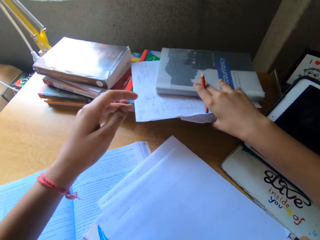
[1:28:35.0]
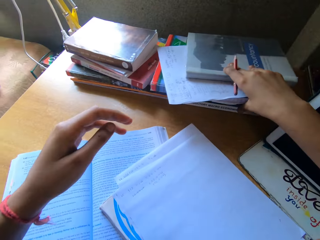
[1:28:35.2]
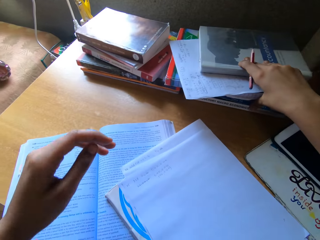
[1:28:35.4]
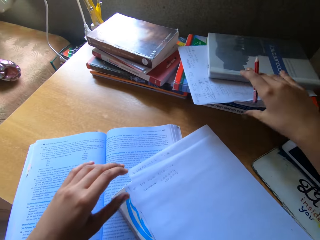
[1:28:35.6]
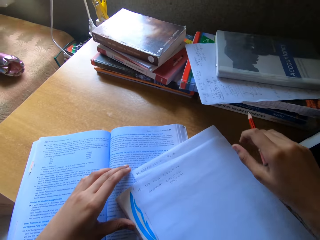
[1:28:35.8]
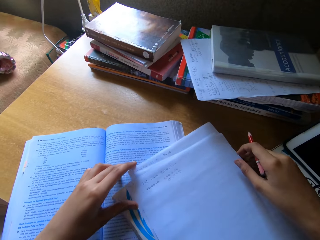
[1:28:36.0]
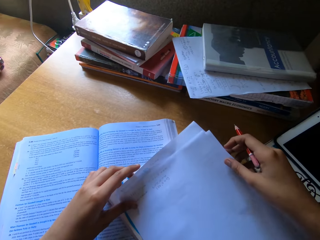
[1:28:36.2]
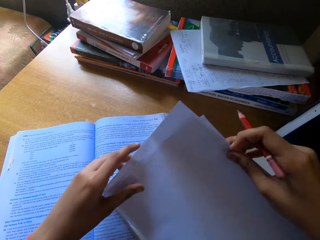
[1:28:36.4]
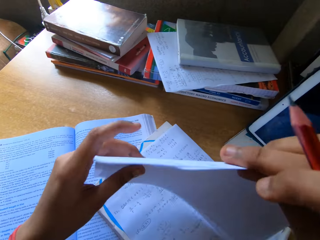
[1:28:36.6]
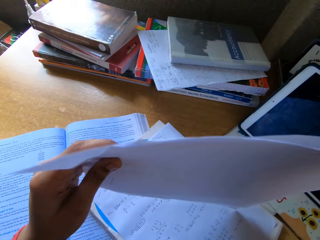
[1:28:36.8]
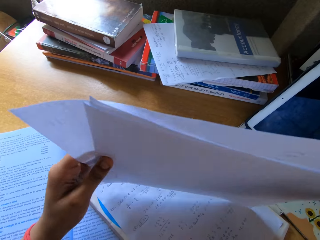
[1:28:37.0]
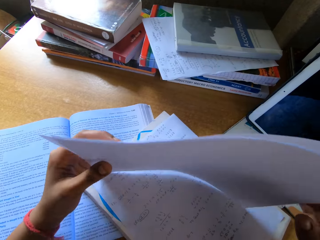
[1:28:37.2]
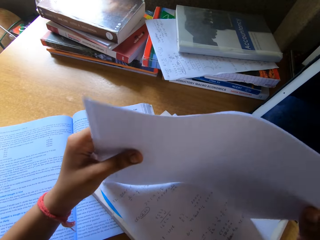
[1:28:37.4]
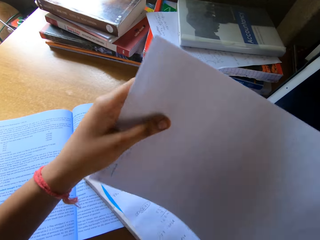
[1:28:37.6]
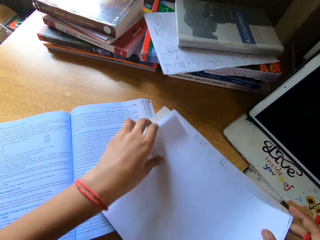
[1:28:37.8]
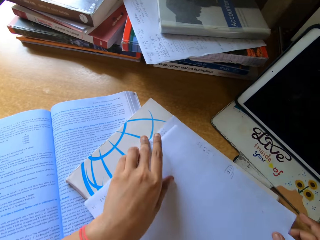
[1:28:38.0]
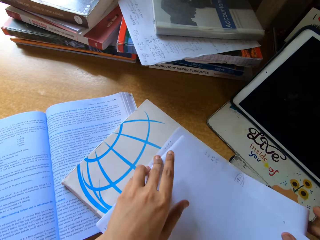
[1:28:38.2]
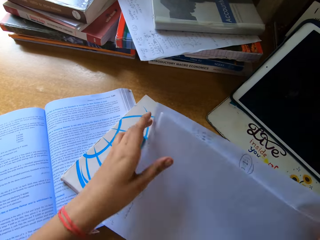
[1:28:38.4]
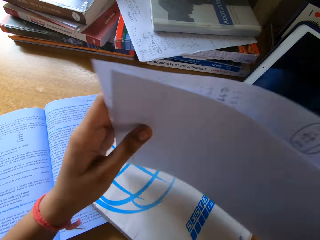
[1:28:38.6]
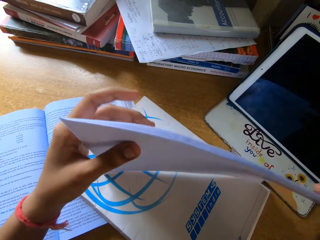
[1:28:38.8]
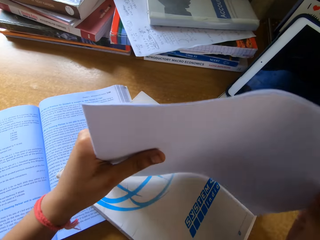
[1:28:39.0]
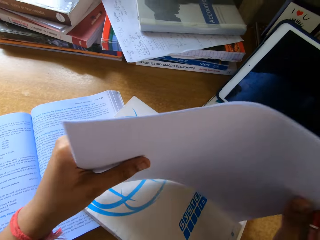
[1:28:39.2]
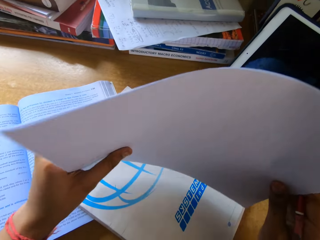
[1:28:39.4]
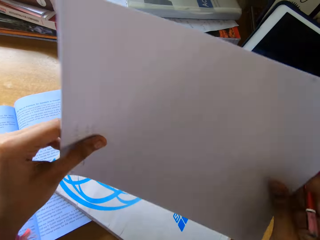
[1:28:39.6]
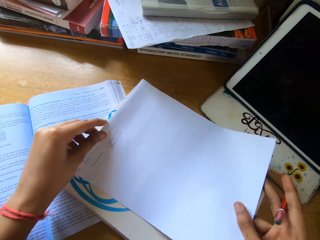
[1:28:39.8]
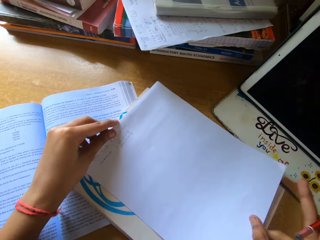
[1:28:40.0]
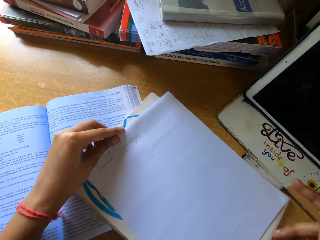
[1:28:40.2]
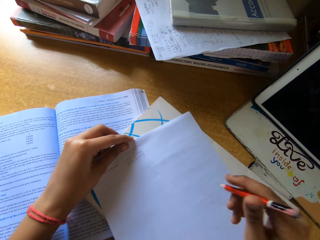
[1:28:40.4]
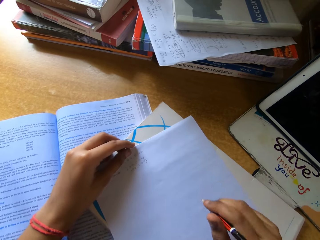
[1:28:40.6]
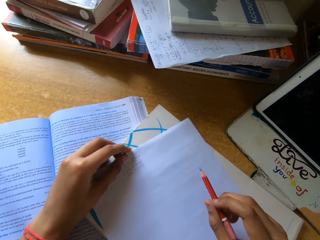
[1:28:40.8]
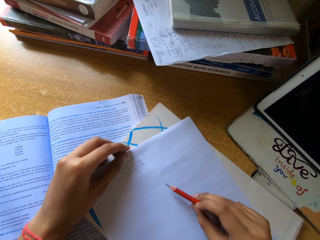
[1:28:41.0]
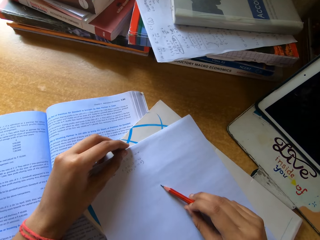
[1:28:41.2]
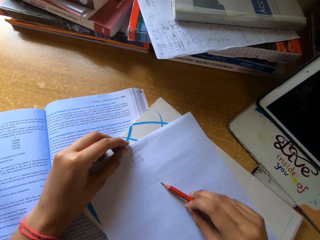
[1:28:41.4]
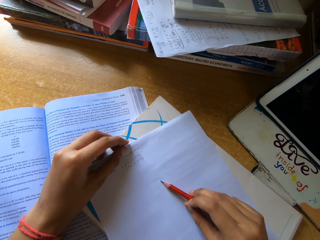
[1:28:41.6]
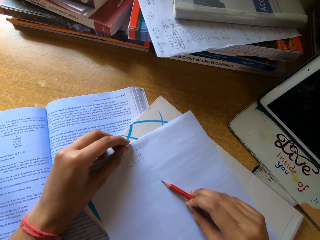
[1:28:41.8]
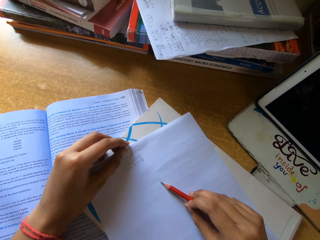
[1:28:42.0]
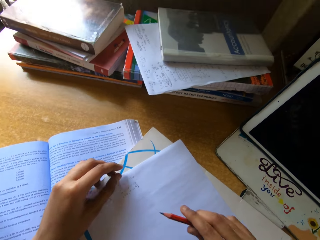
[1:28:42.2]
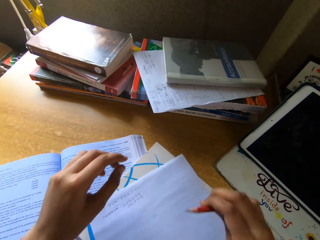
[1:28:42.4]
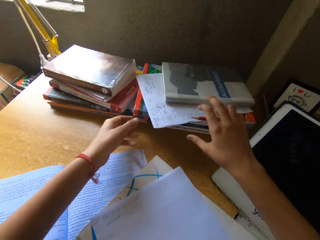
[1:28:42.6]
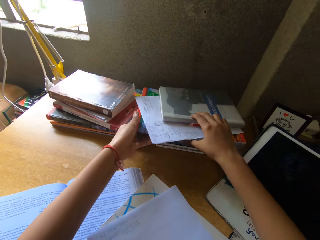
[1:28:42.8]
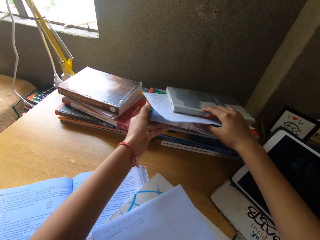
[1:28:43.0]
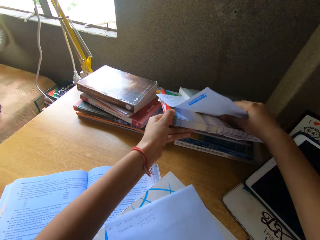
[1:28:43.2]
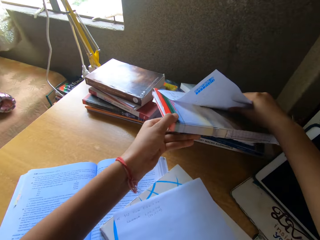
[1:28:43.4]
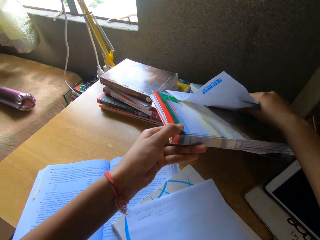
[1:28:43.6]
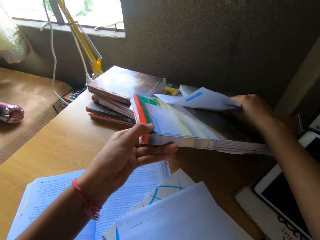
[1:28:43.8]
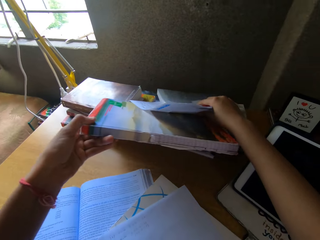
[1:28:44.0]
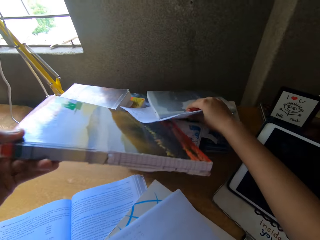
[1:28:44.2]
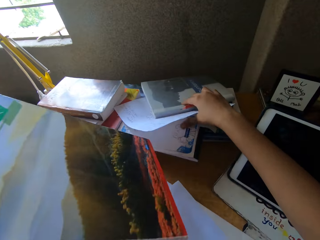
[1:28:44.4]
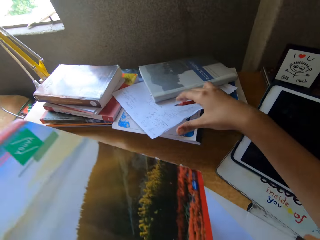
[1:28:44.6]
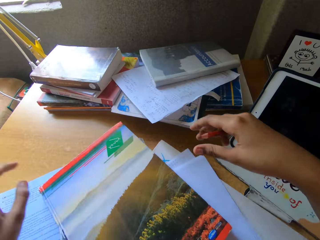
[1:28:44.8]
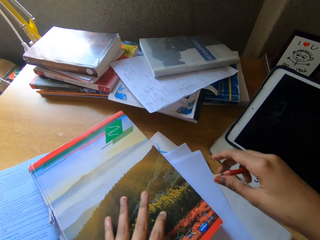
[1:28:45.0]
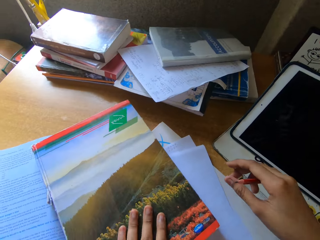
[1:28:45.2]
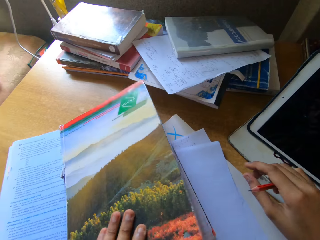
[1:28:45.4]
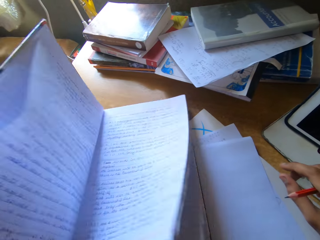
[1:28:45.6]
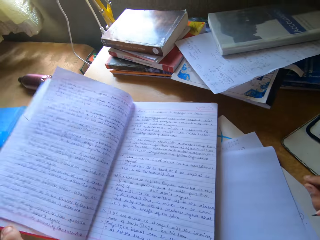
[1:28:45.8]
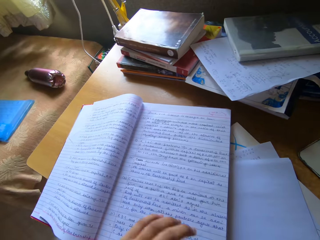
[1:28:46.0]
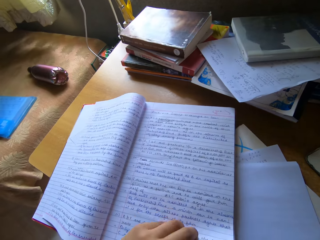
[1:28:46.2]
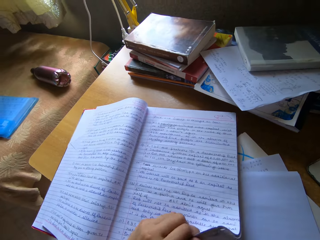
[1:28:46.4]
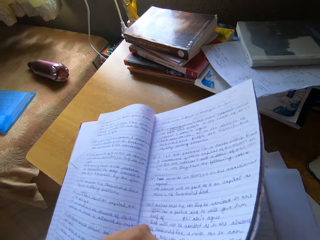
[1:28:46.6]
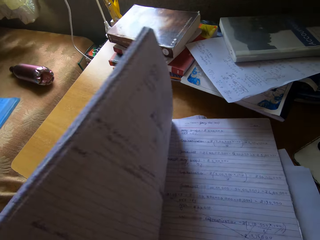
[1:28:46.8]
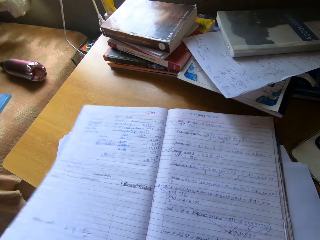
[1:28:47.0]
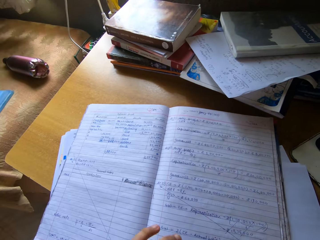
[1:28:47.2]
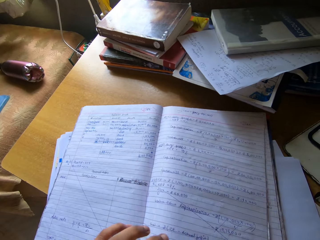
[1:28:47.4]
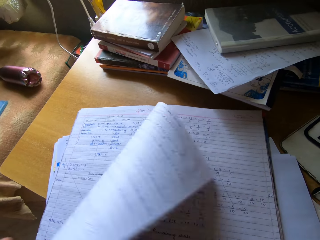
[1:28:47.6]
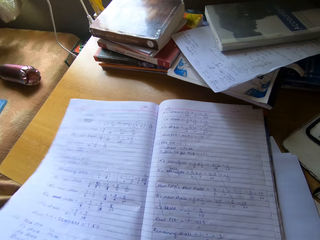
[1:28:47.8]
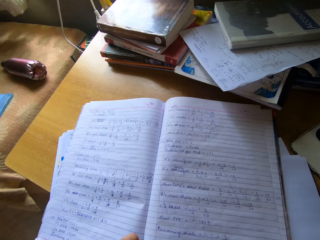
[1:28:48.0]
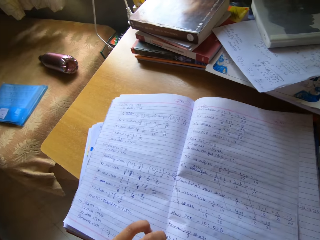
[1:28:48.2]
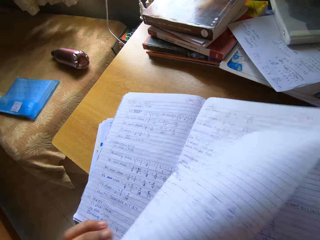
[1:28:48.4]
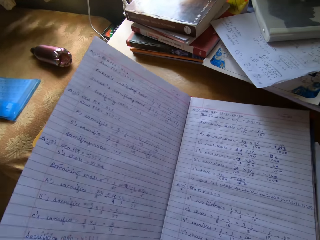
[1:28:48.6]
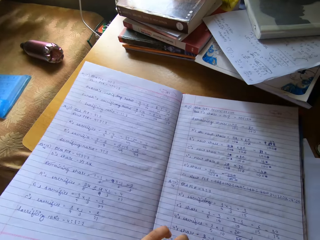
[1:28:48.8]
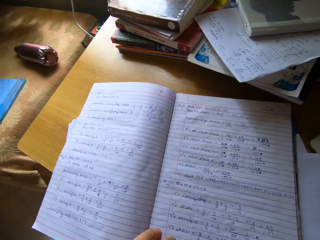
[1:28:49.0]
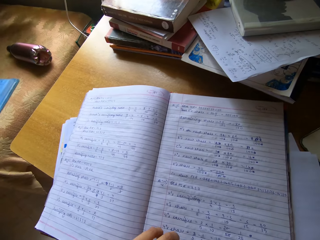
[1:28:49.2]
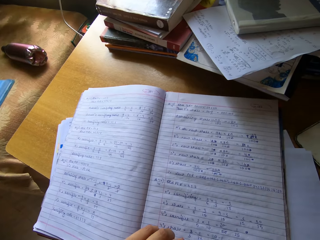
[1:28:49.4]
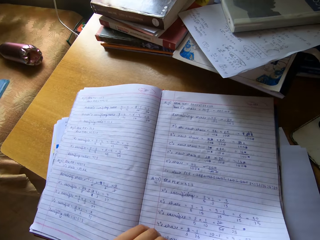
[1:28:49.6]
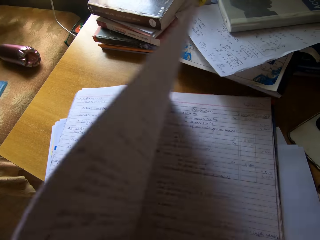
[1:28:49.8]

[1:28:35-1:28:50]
The camera wearer places the book on the others. They pick up the paper and place the paper on the book. They pick up a book and place the book on the table. They open the book. They open the pages.

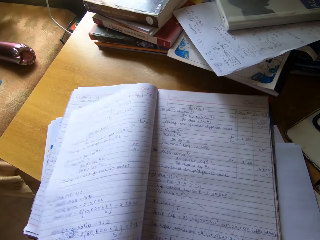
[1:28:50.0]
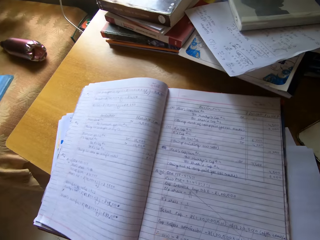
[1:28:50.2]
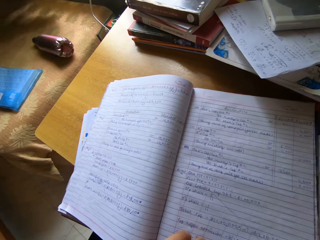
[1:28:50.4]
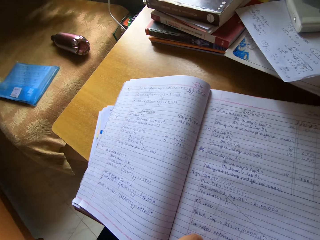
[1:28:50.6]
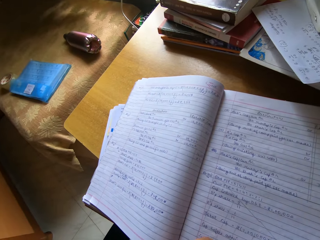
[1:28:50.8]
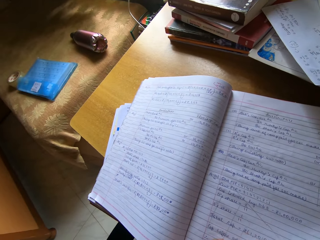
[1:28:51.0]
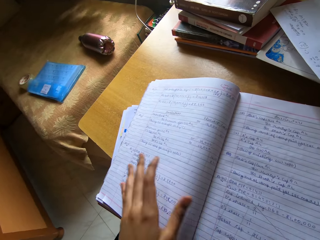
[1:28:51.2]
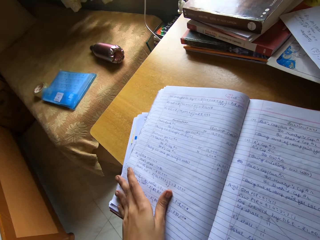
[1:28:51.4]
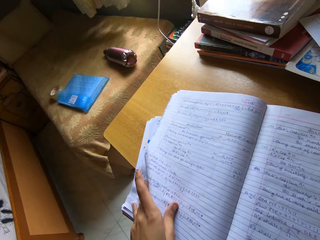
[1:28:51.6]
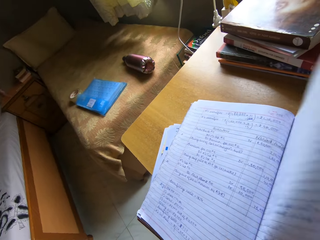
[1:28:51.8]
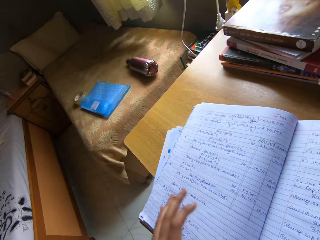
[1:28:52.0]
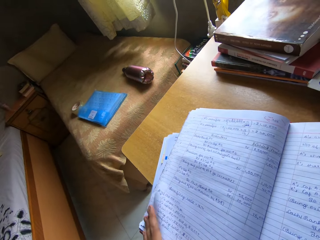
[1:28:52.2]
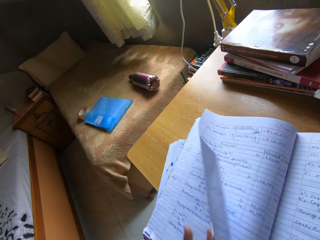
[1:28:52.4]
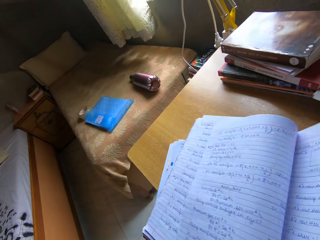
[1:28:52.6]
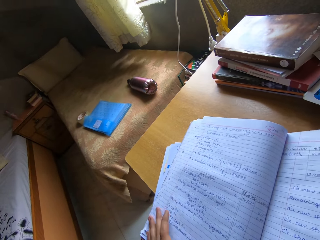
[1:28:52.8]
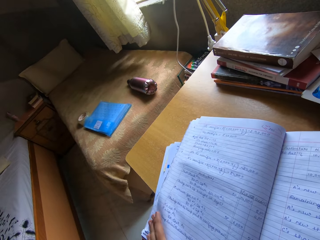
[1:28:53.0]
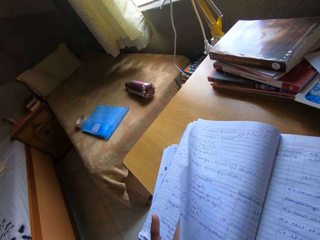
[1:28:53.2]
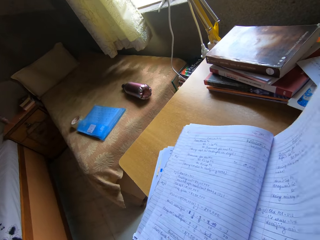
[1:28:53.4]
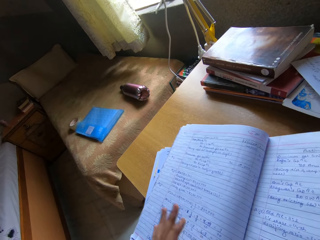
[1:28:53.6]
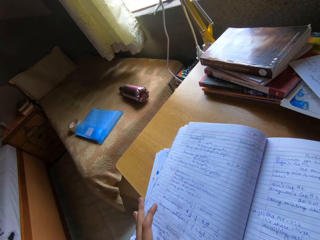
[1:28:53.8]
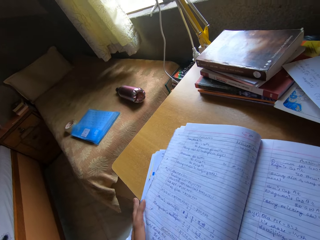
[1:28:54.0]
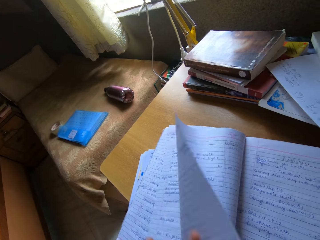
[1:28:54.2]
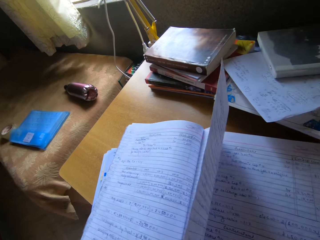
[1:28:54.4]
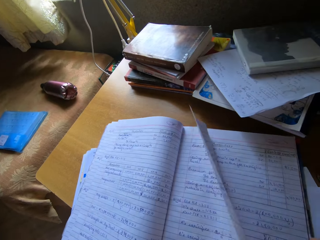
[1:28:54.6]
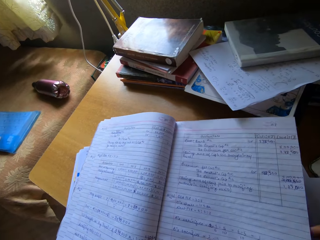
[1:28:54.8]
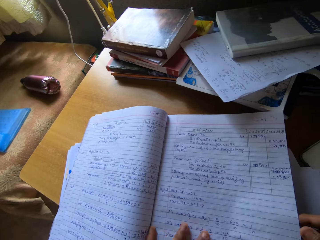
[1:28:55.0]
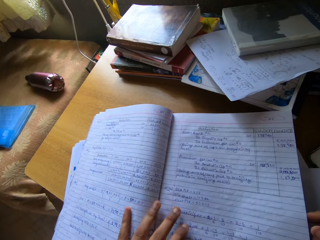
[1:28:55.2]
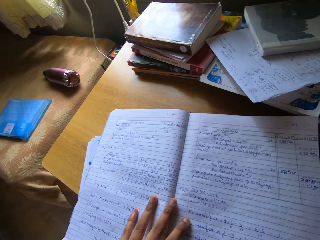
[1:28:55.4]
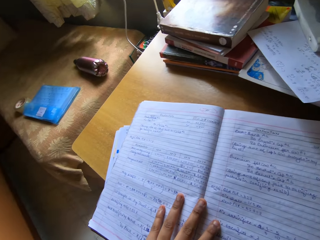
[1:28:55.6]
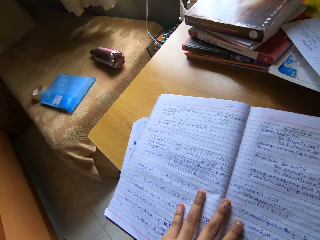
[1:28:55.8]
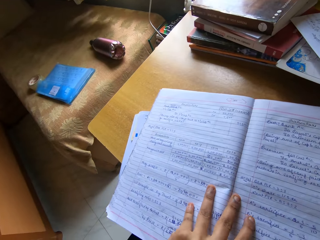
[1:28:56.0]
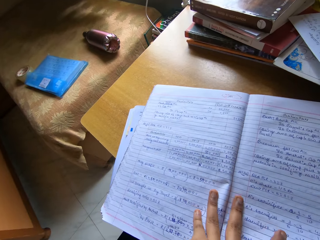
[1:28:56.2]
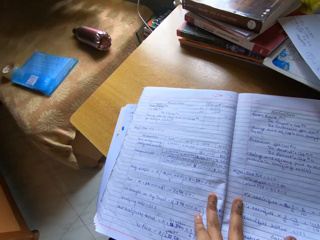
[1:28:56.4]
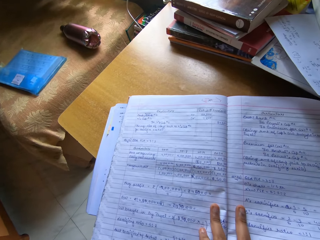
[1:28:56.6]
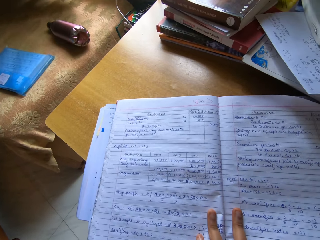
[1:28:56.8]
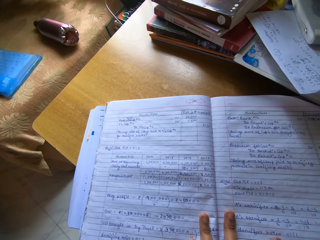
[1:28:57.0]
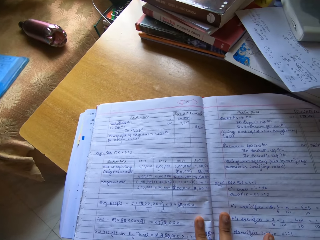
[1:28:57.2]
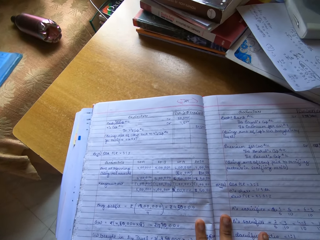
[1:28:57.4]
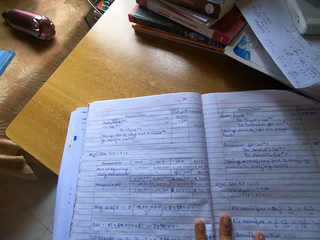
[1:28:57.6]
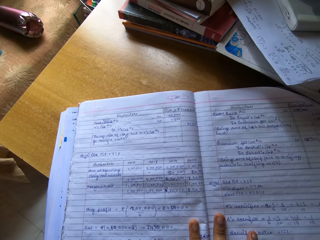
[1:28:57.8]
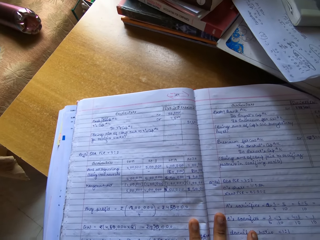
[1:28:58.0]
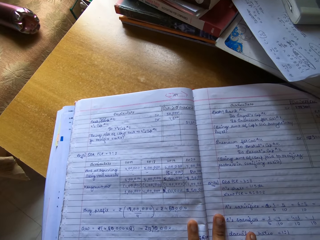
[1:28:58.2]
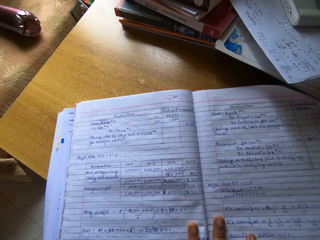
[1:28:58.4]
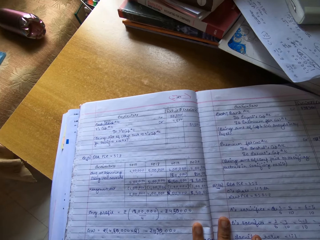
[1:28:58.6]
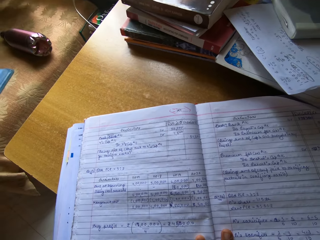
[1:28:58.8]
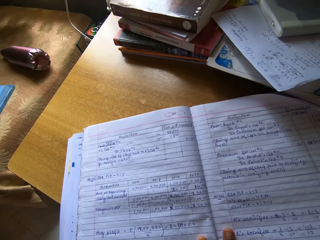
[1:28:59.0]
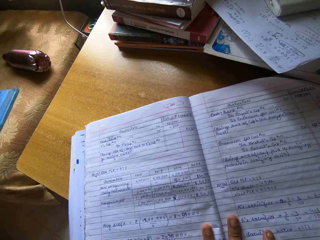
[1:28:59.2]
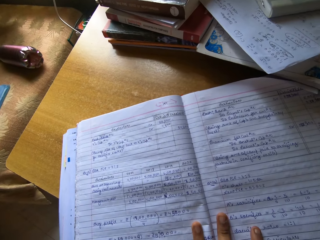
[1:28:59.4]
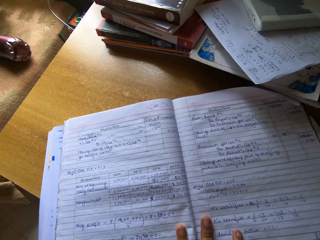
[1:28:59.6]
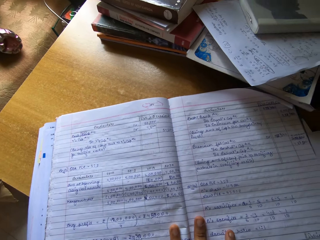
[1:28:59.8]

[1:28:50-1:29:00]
The camera wearer stares at the book.
